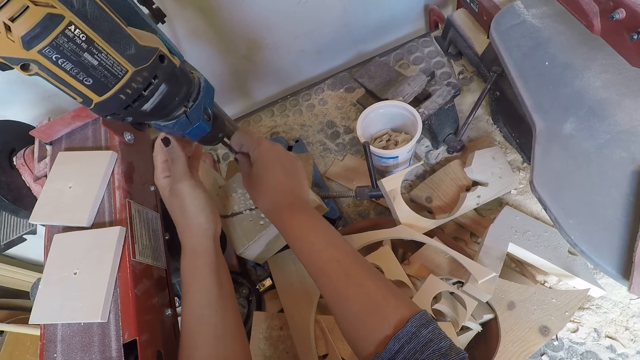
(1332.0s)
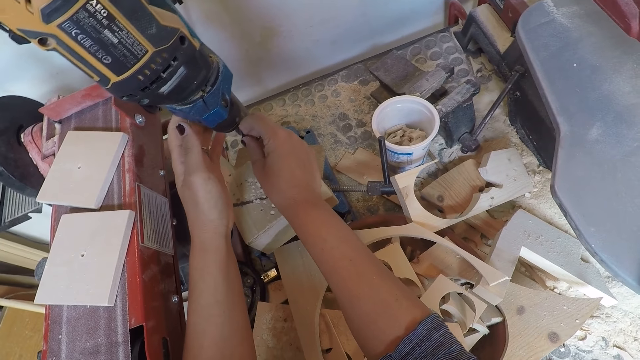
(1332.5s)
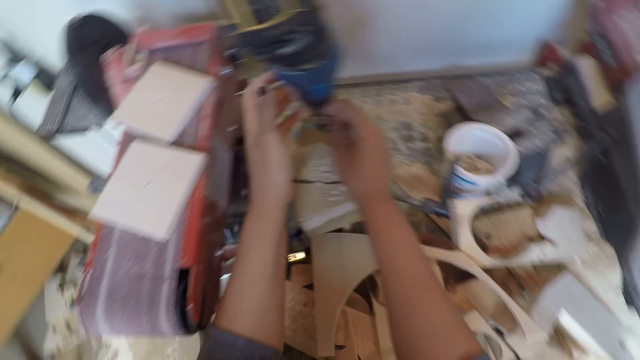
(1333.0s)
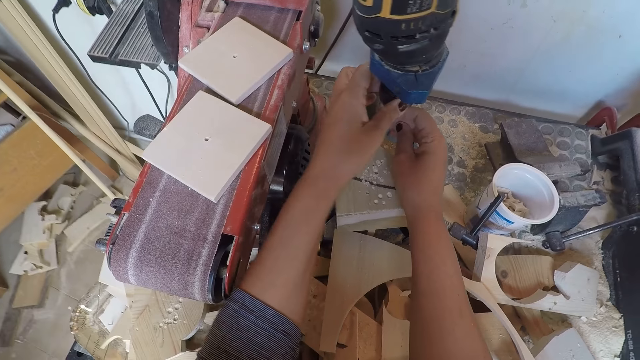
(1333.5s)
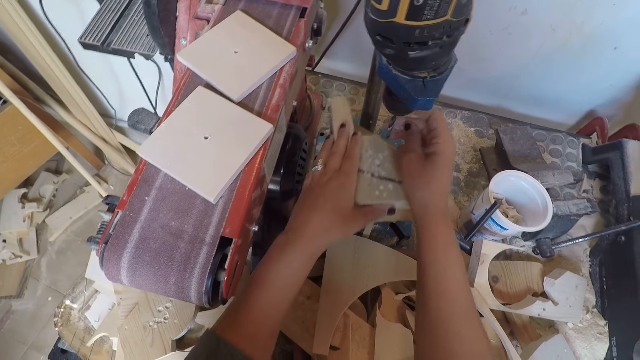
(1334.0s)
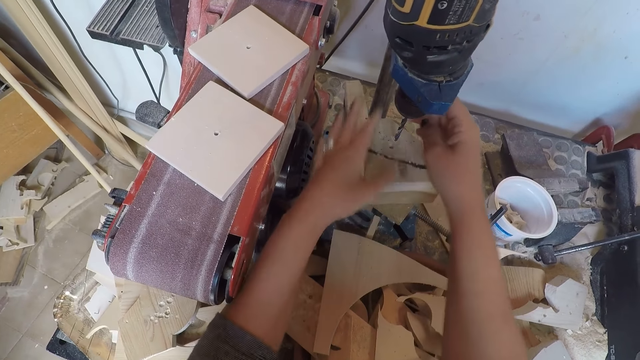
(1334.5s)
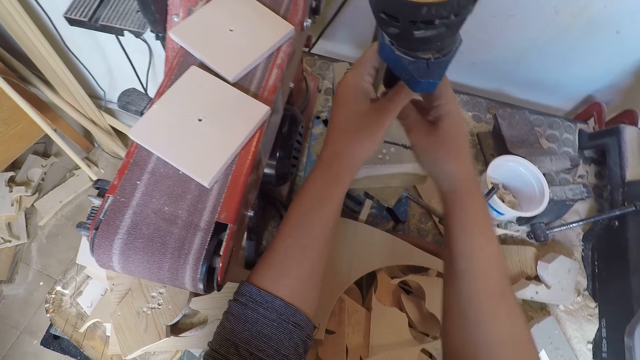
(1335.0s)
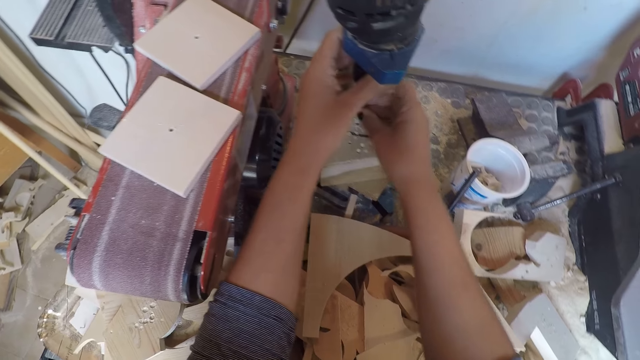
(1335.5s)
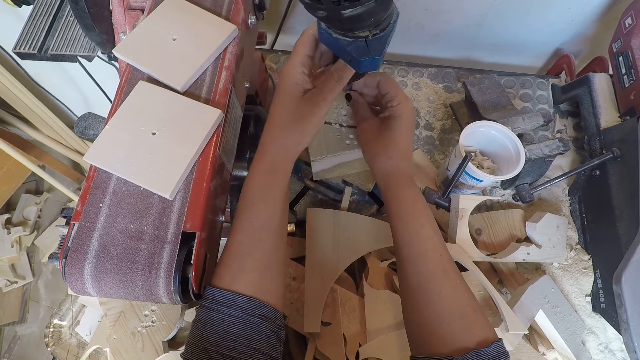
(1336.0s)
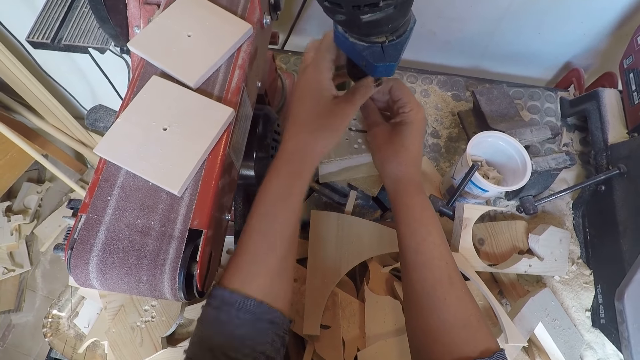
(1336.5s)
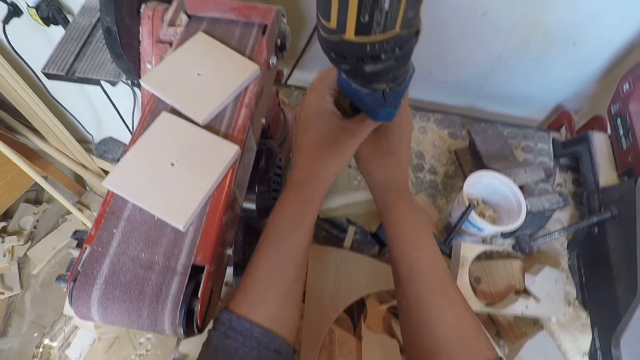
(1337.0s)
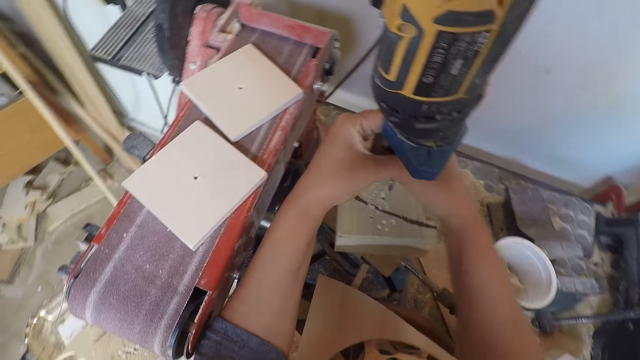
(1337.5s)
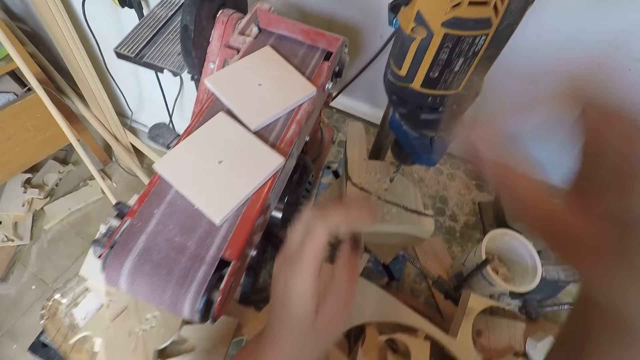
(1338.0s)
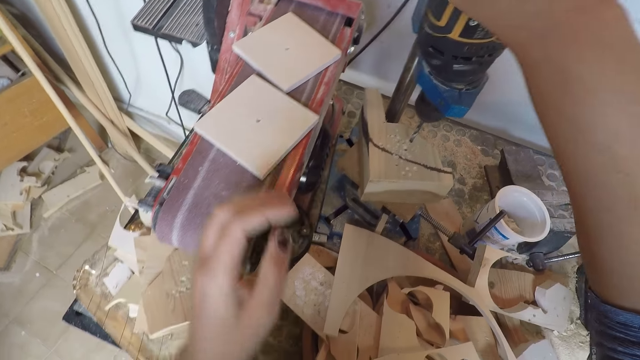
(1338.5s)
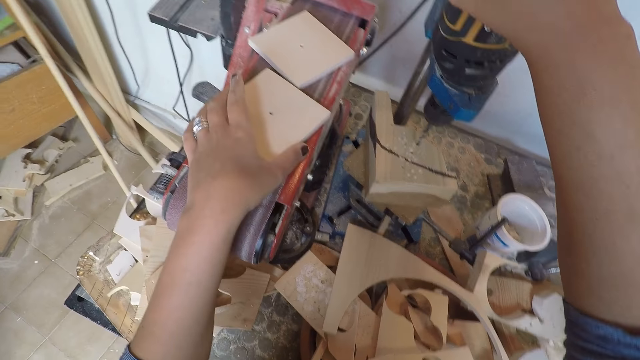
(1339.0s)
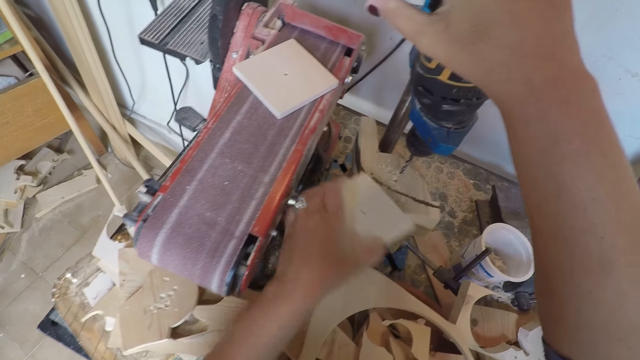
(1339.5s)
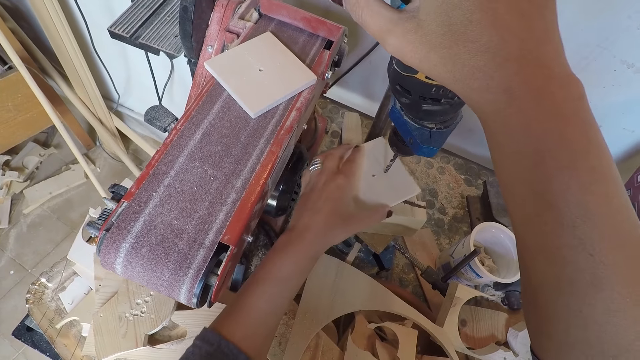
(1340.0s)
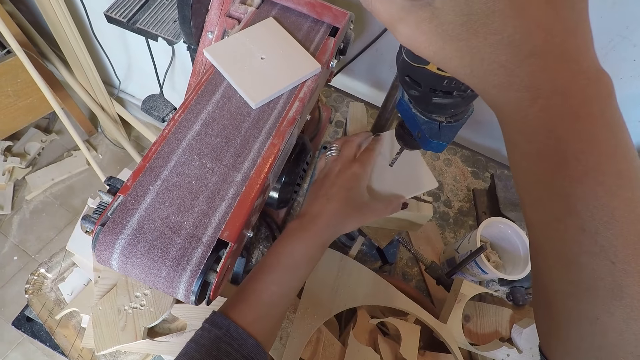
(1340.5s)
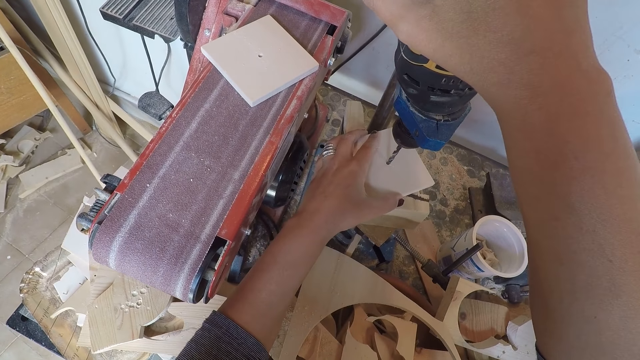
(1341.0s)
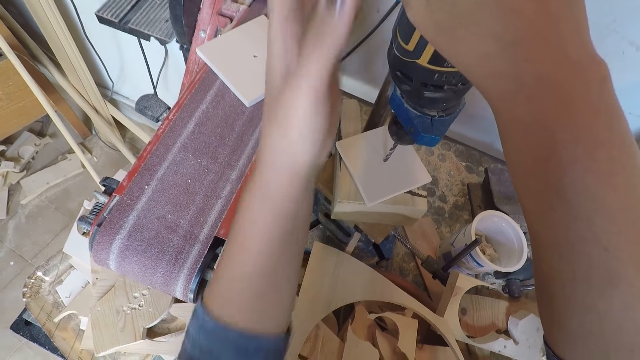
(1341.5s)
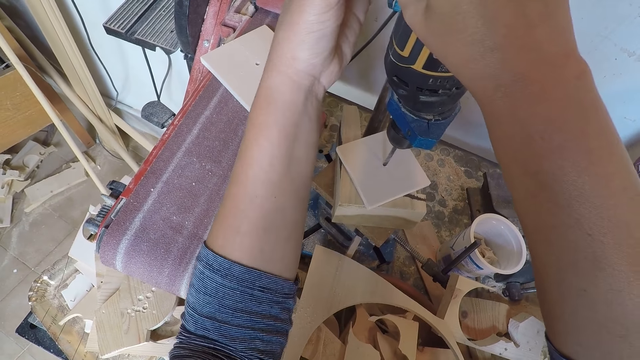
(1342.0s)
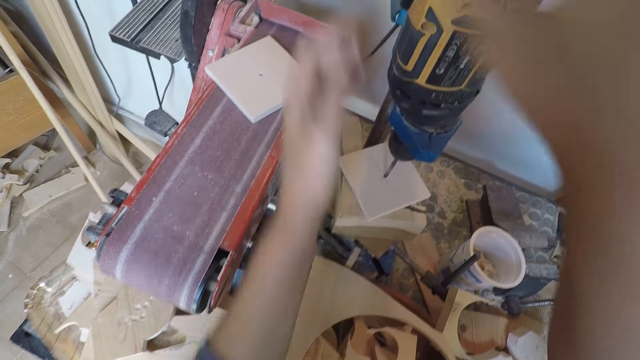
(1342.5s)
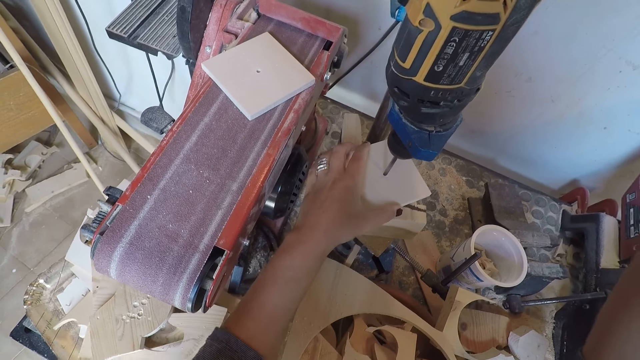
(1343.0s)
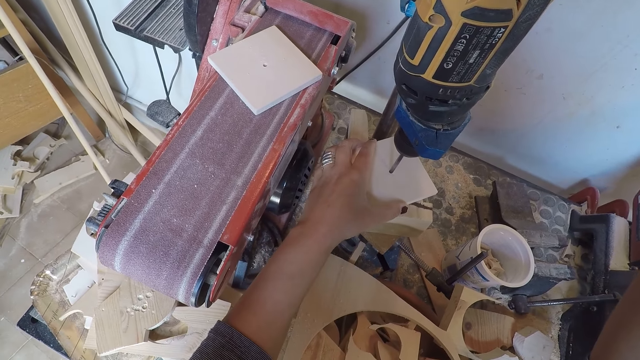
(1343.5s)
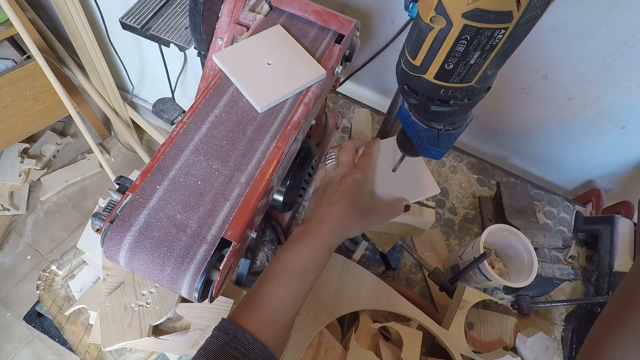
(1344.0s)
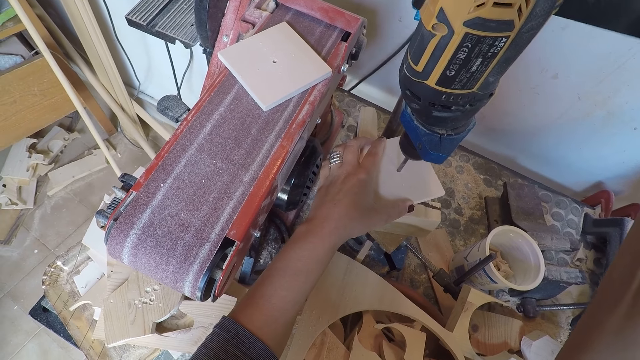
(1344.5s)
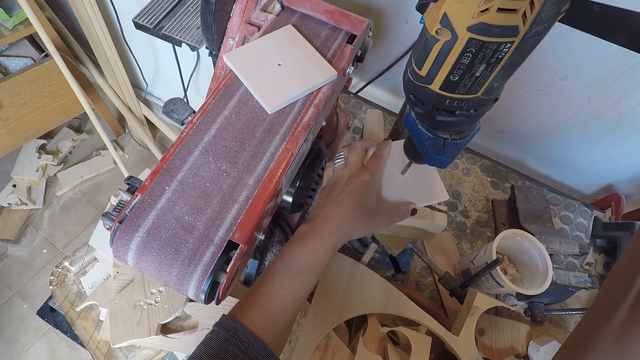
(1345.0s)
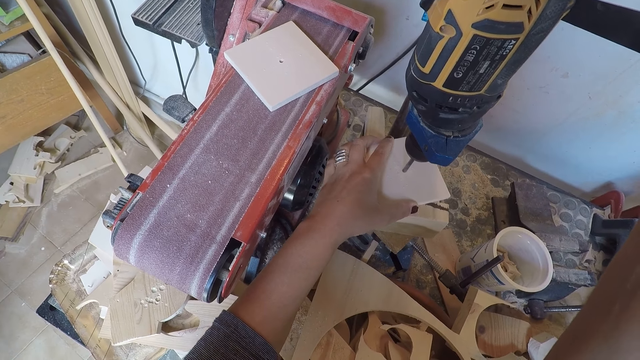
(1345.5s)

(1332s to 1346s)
The camera wearer adjusts the piece of wood on the drilling machine or drill press with his left hand. He adjusts the drill chuck with both hands. He fixes the drill bit on the drill press. He places his right hand on the top of the drilling machine. He takes the wood on the belt sandpaper machine with his left hand. He places the wood in his left hand under the drilling machine. He places his left hand on the top of the drilling machine. He drills a hole into the wood with the drilling machine. He holds the wood under the drilling machine with his left hand.

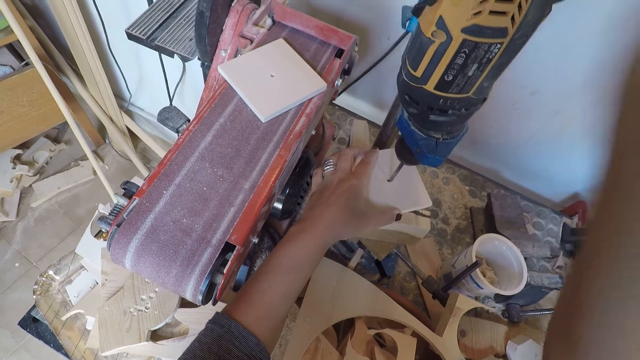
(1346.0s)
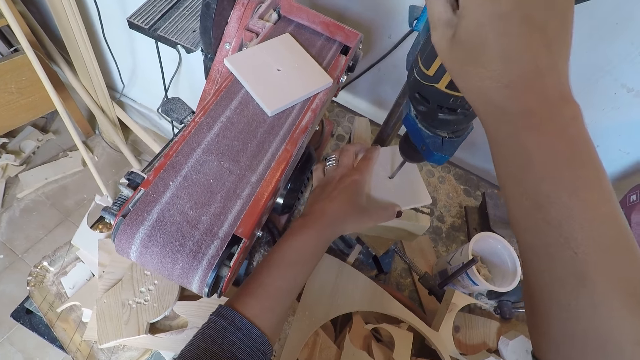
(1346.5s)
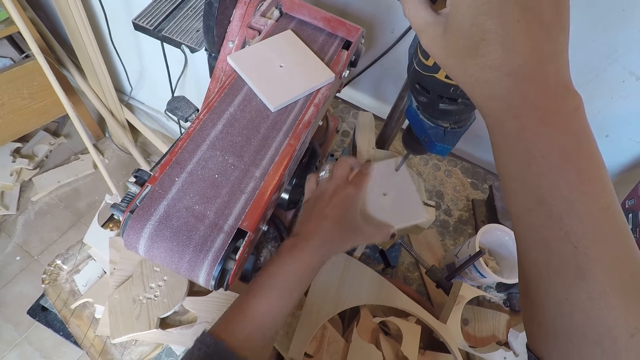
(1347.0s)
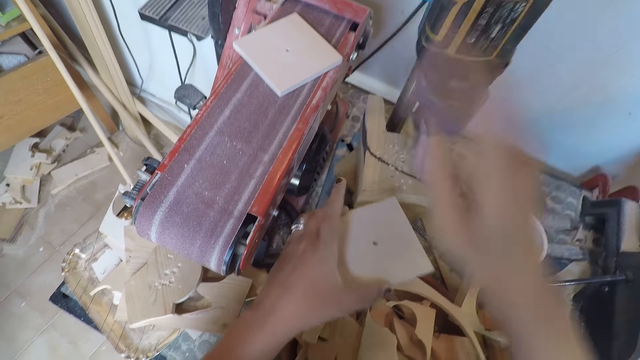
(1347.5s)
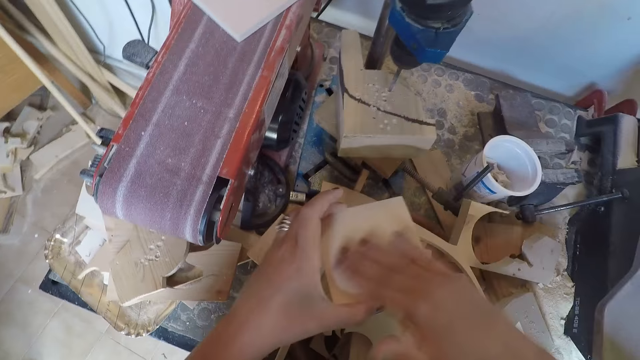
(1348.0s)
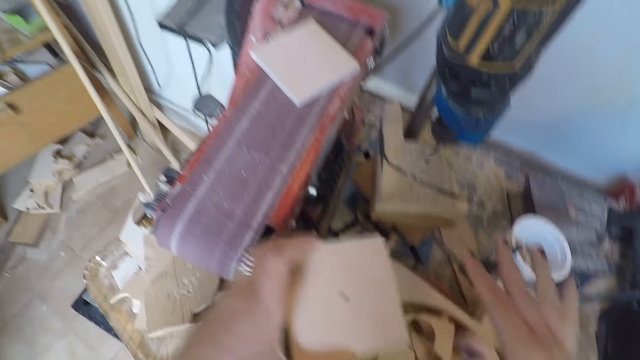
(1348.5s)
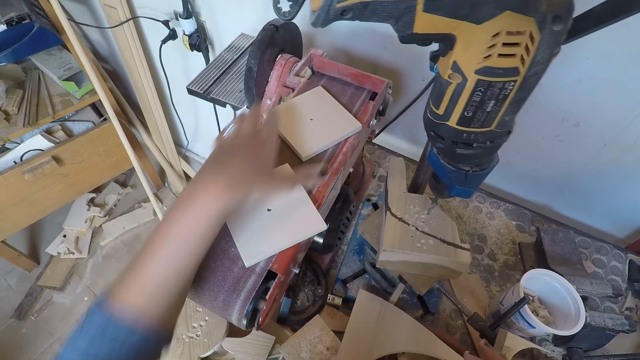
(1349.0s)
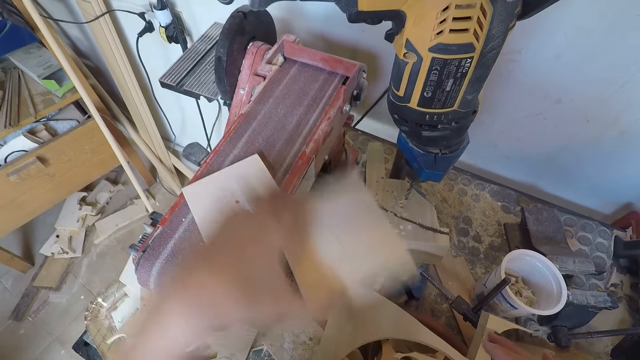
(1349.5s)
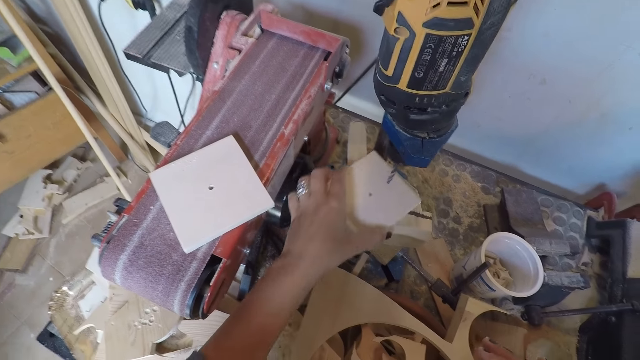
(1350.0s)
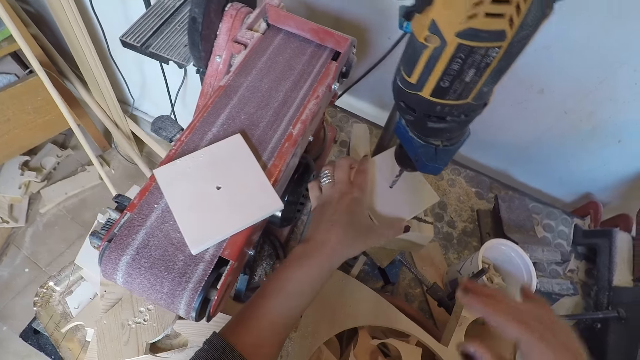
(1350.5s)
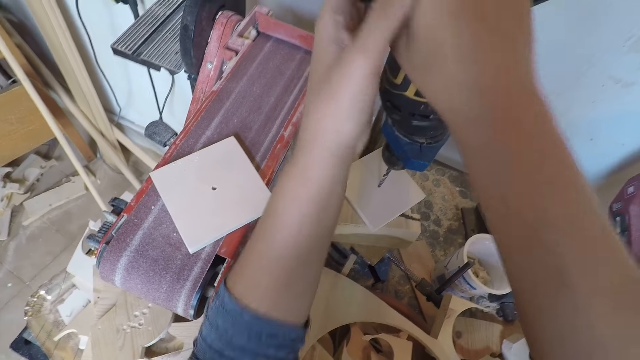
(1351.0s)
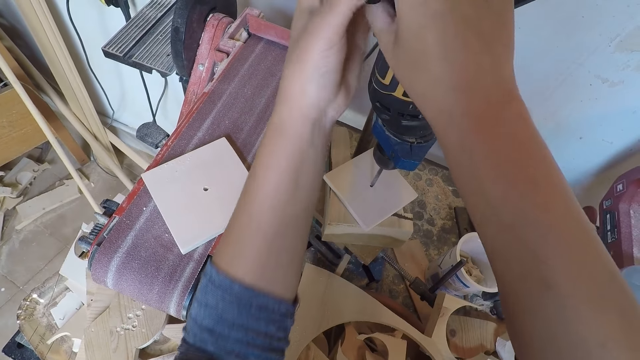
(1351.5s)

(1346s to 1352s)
The camera wearer turns off the drilling machine or drill press with his right hand. He removes the wood from the drilling machine with his left hand. He cleans the wood with his right hand. He places the wood on the belt sandpaper machine with his left hand. He takes the wood on the belt sandpaper machine with his left hand. He places the wood in his left hand under the drilling machine. He adjusts the drill press. He places both hands on top of the drilling machine.
